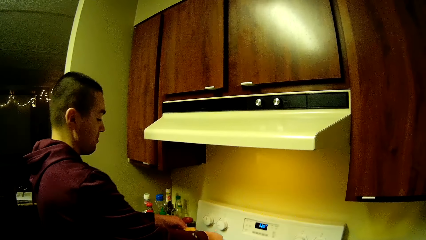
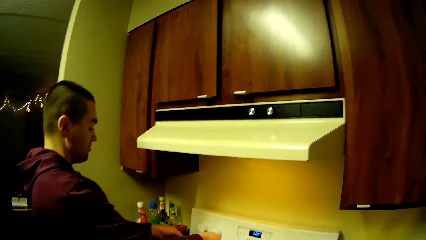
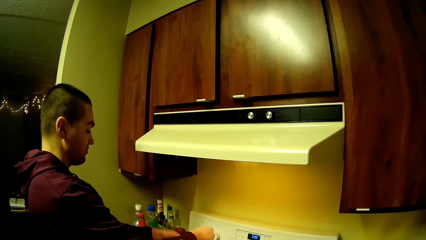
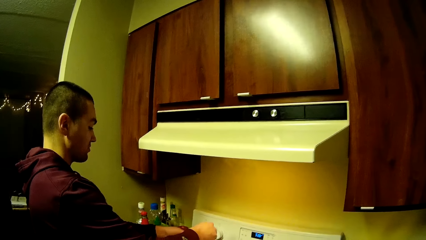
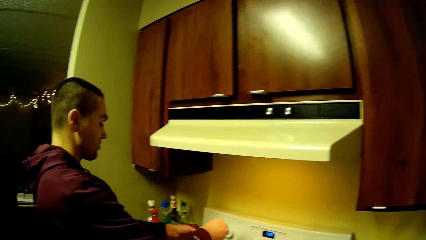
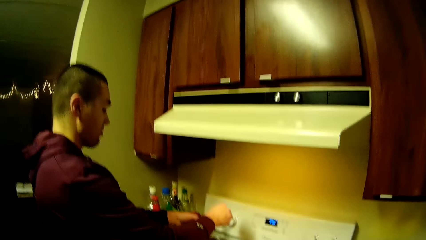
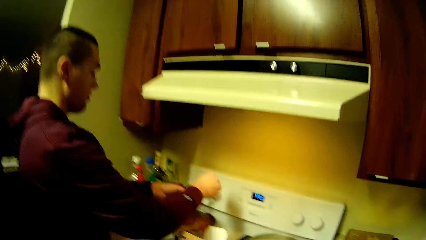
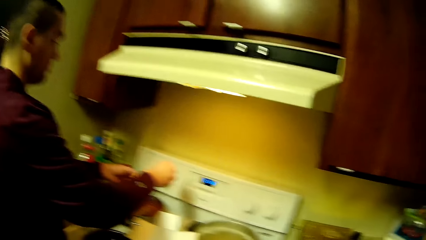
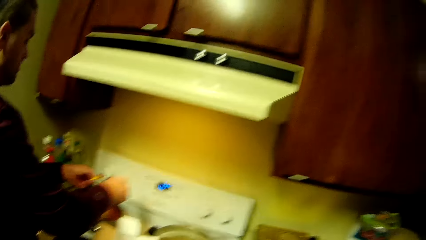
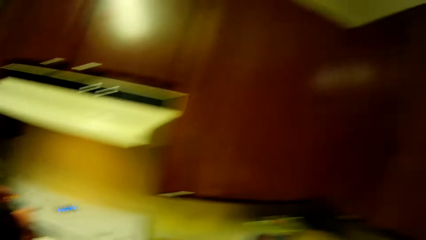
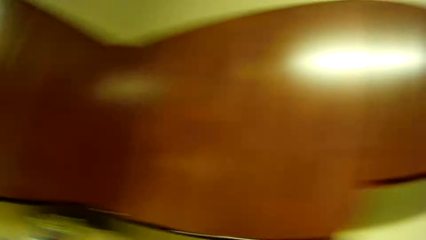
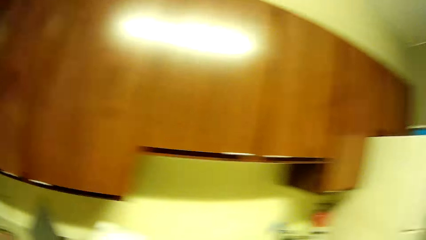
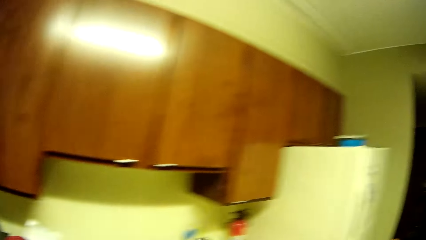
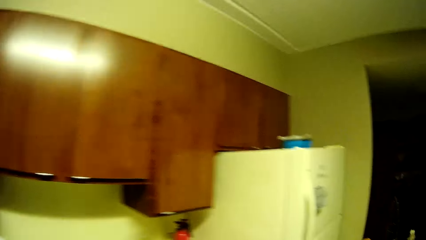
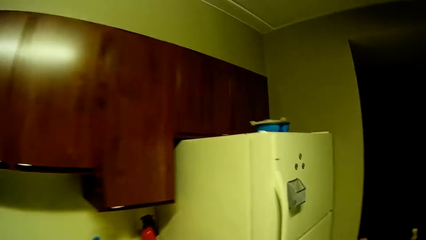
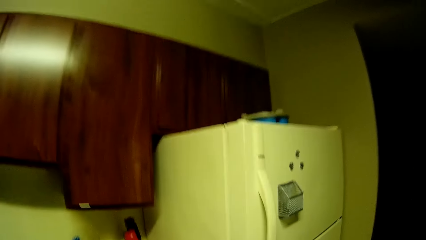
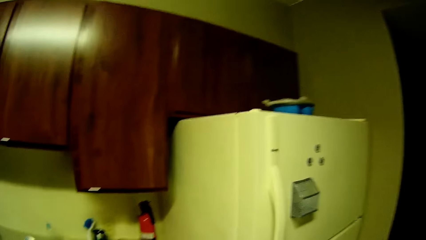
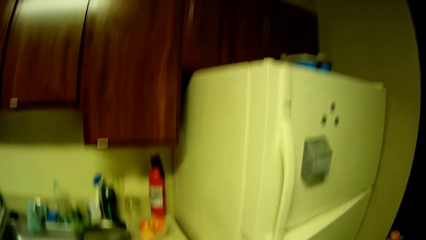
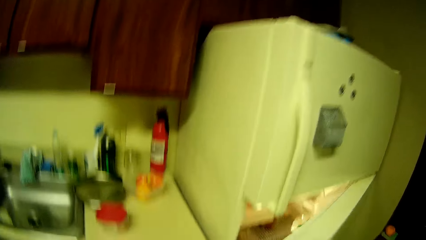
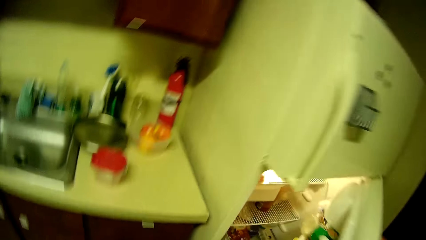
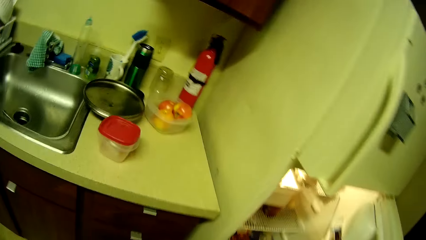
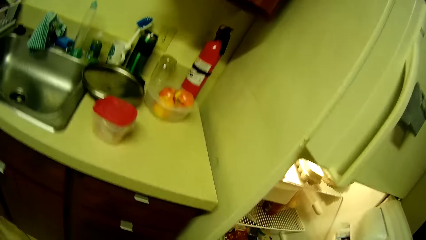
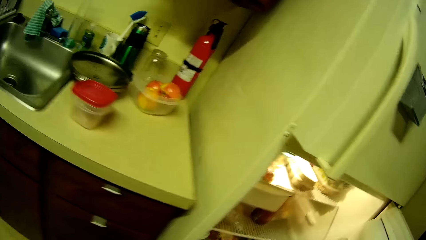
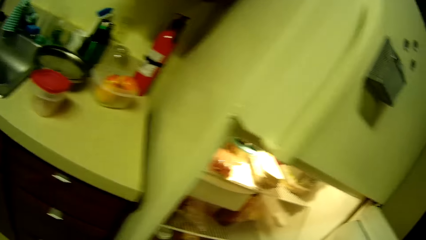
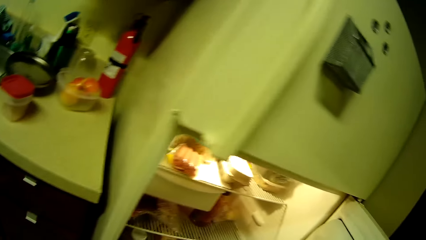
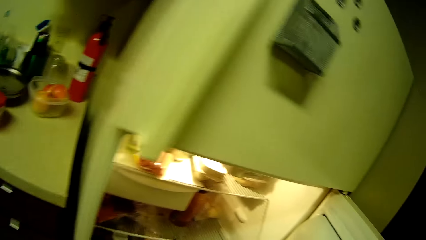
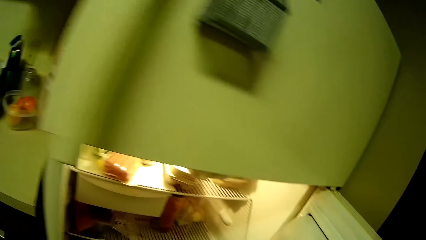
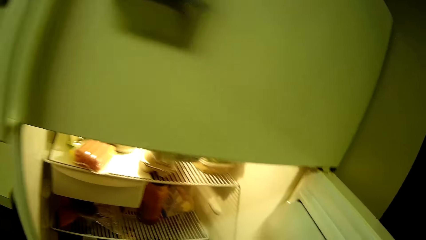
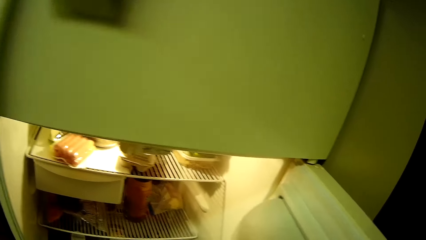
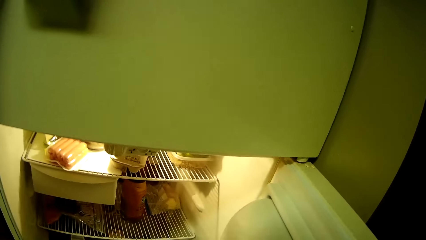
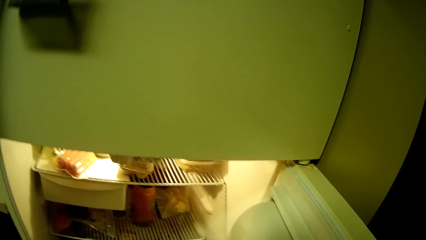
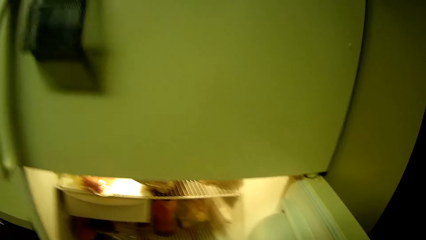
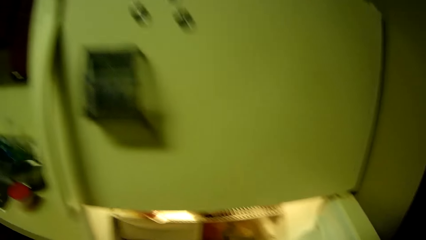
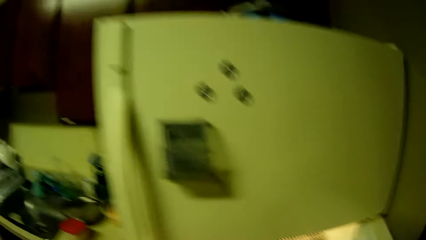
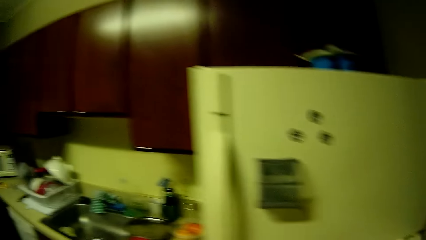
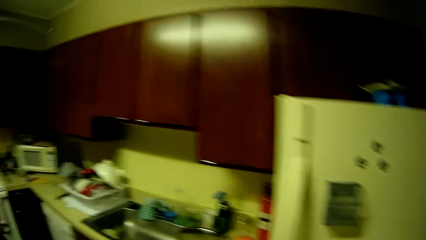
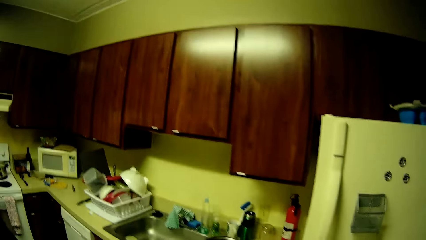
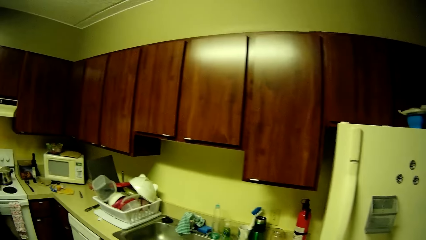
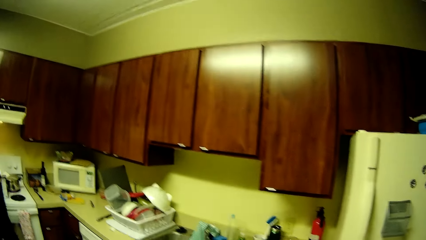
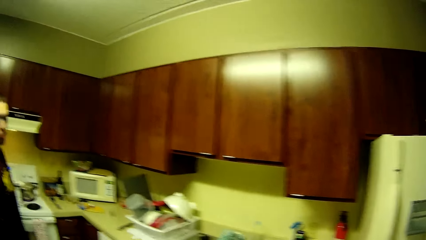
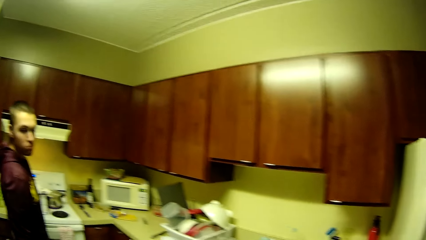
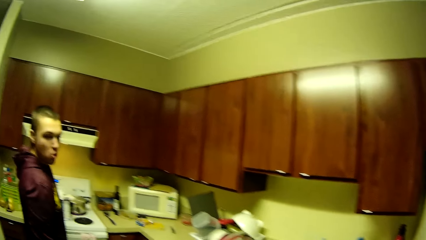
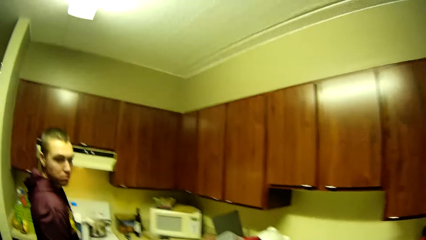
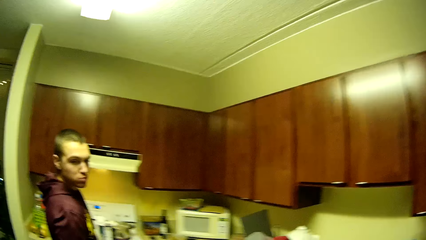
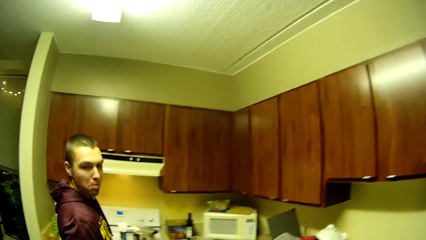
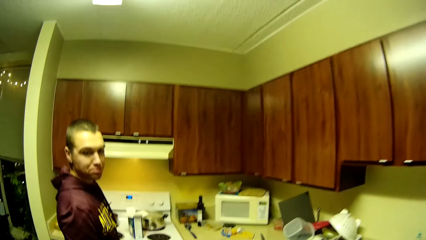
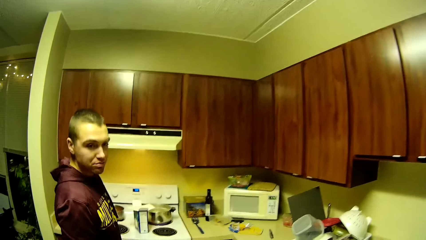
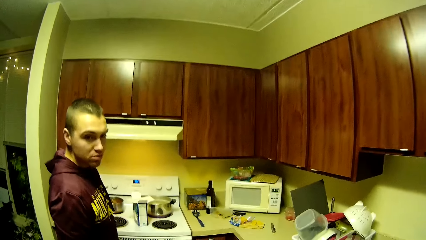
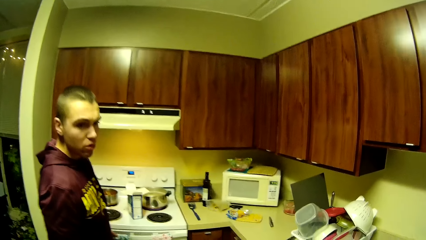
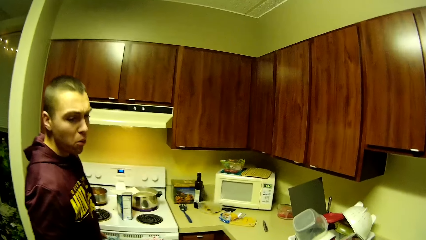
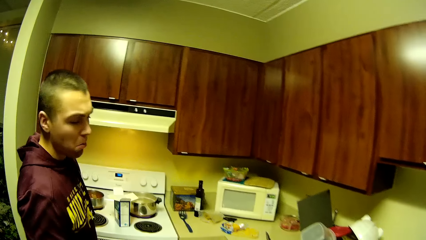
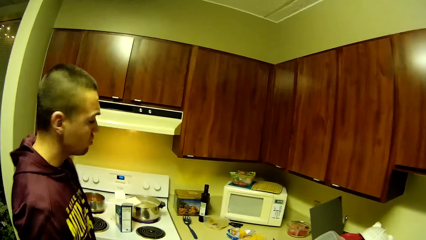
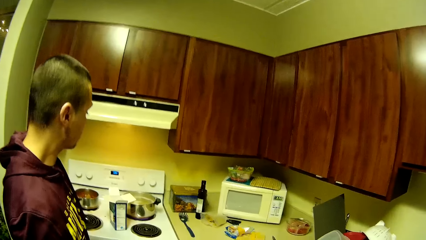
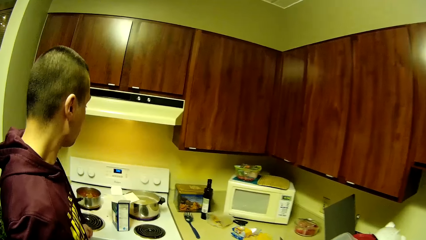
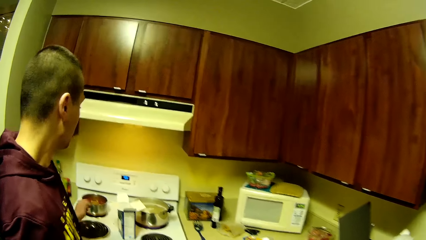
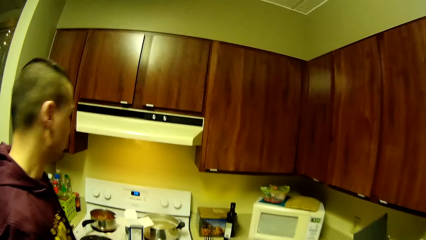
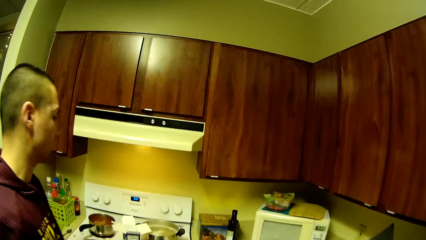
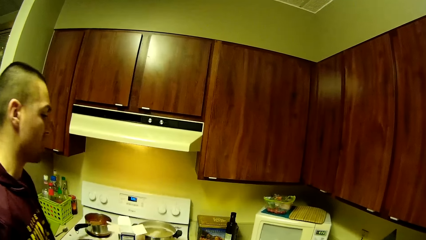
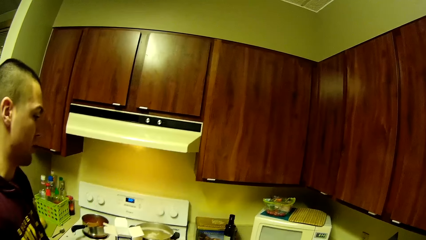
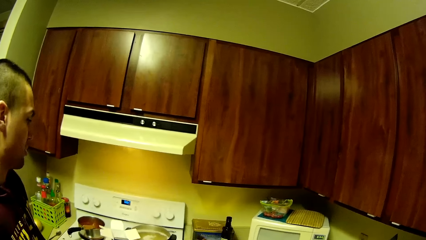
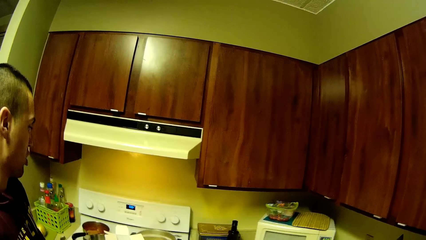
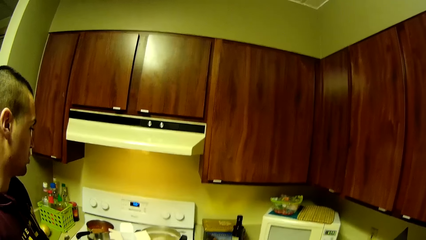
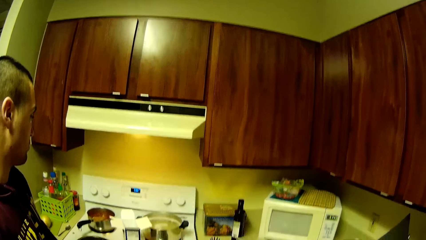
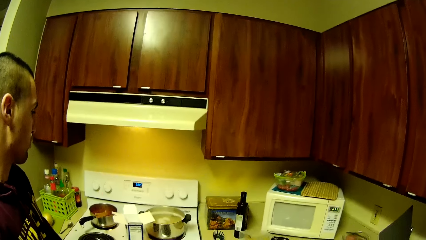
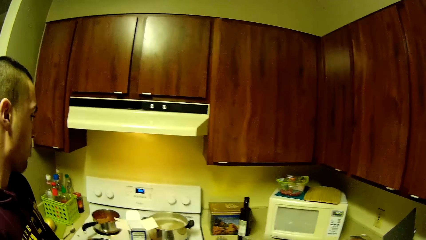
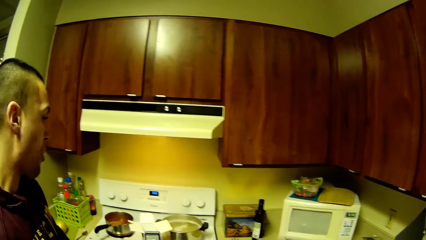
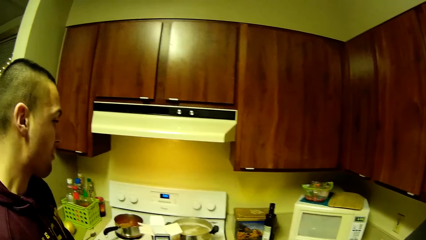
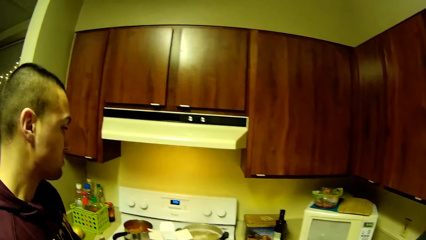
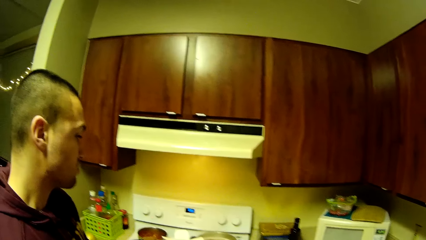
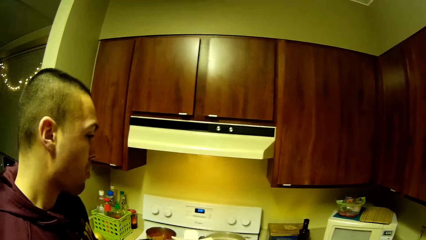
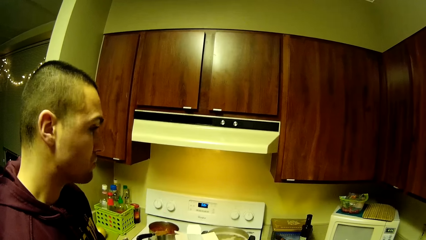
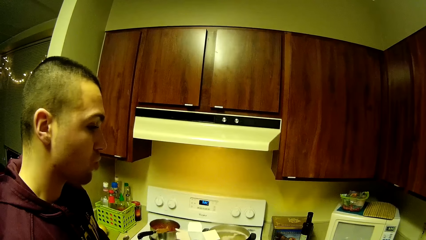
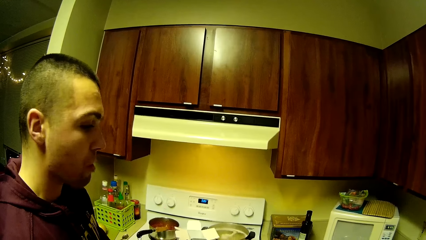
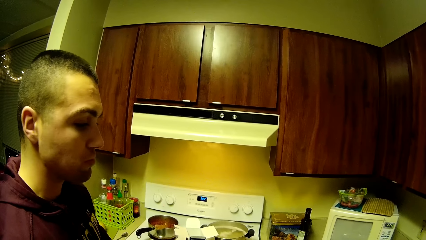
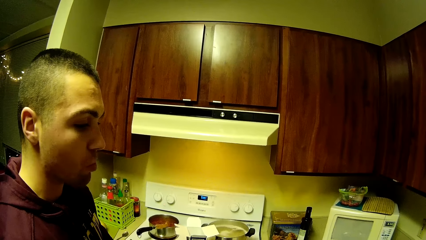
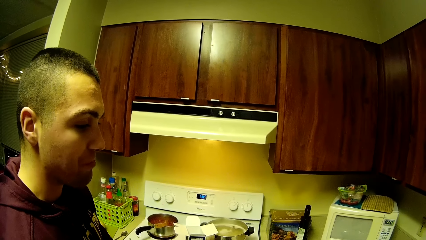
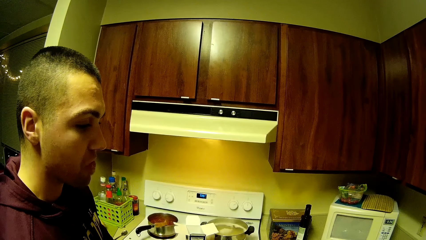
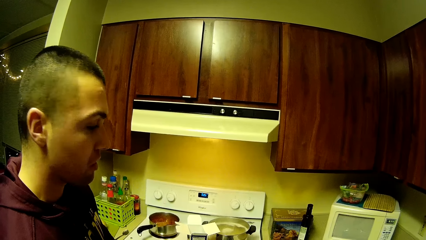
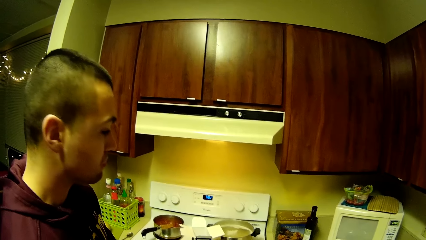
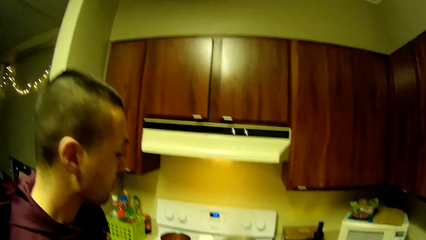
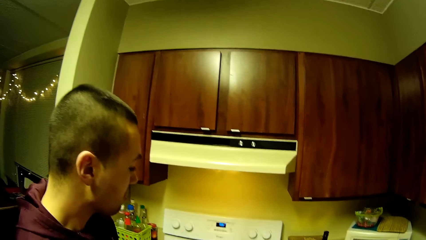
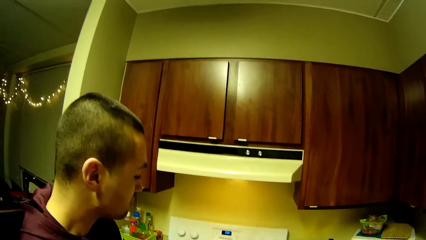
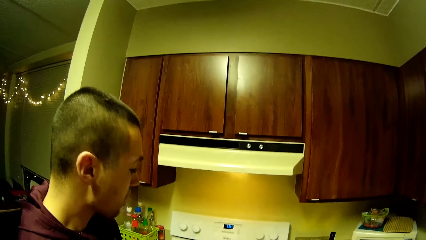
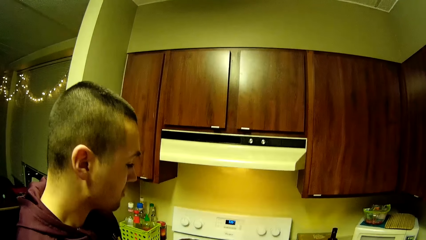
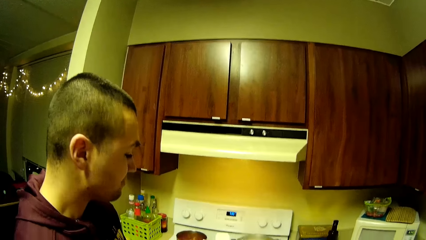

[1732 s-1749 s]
The man applies sauce from the pot on the bread or tortilla chip with a spoon in his left hand. The camera wearer moves around the kitchen. She opens a refrigerator or fridge door with her right hand. She looks in the fridge. She moves around. The man talks to the camera wearer. The camera wearer stares at the man.
